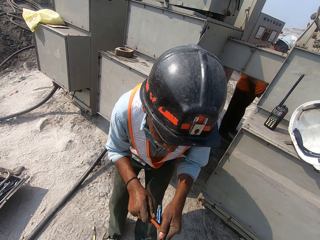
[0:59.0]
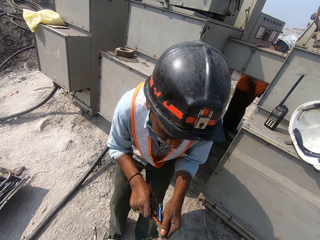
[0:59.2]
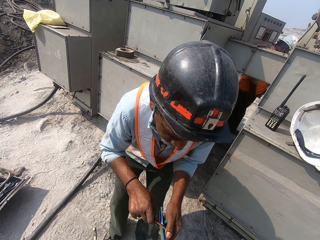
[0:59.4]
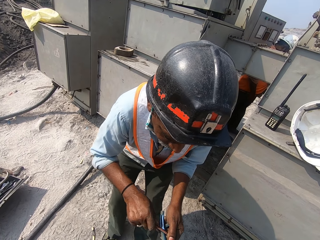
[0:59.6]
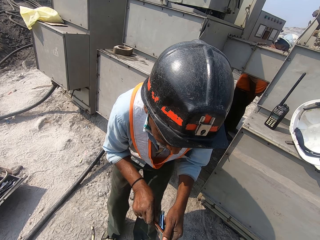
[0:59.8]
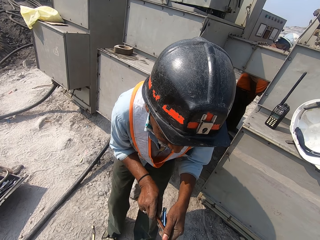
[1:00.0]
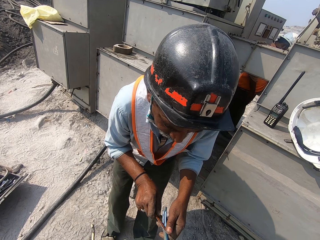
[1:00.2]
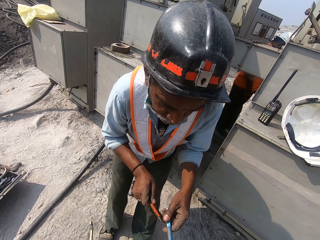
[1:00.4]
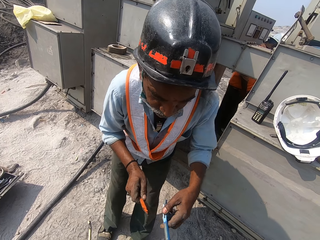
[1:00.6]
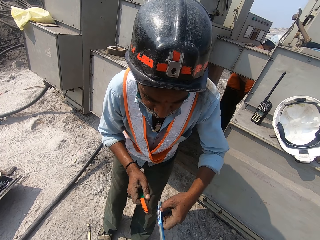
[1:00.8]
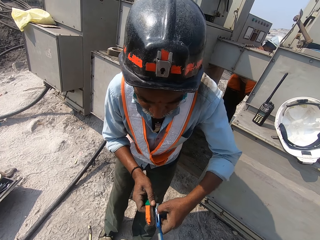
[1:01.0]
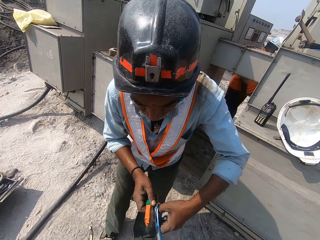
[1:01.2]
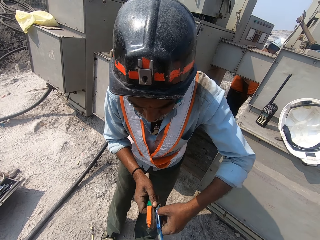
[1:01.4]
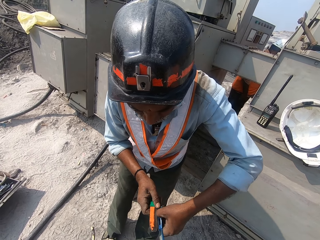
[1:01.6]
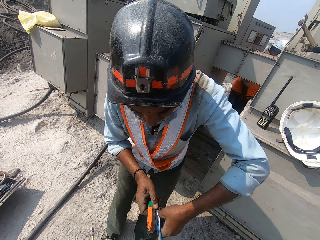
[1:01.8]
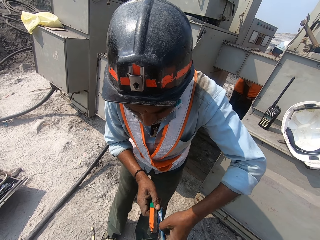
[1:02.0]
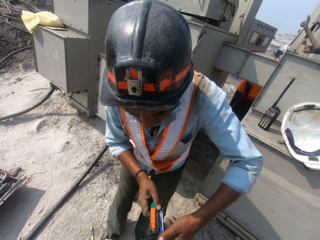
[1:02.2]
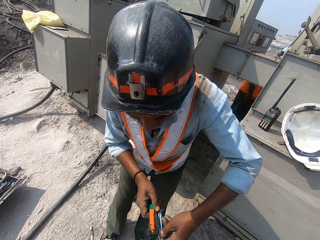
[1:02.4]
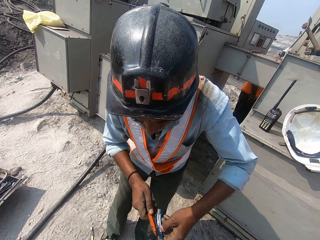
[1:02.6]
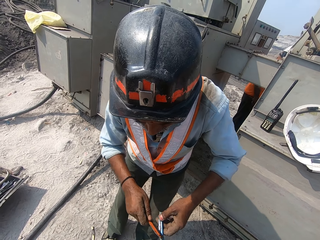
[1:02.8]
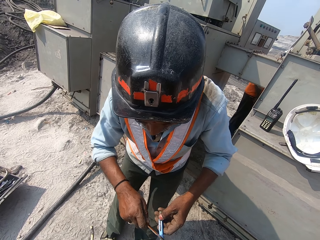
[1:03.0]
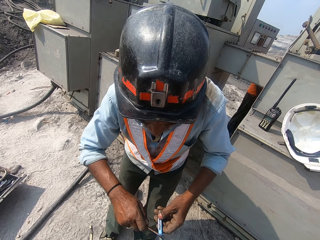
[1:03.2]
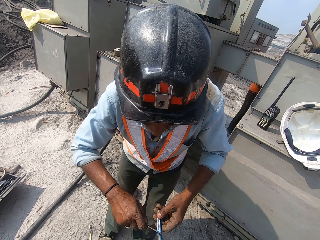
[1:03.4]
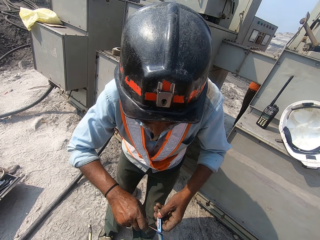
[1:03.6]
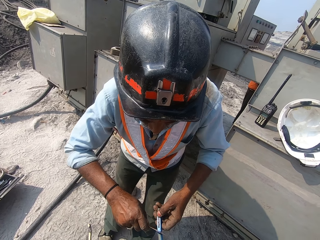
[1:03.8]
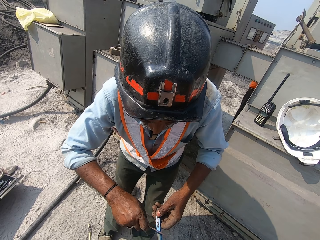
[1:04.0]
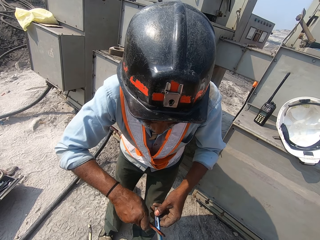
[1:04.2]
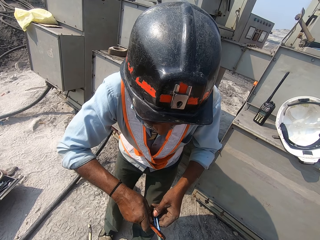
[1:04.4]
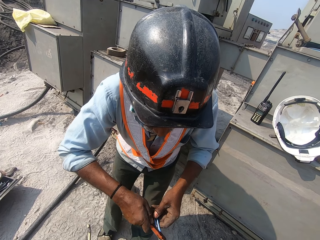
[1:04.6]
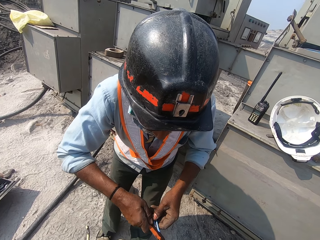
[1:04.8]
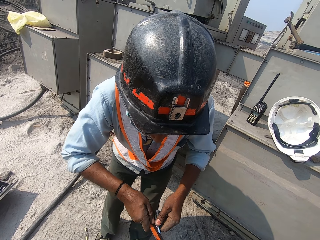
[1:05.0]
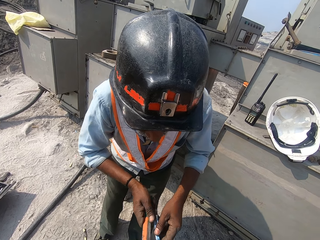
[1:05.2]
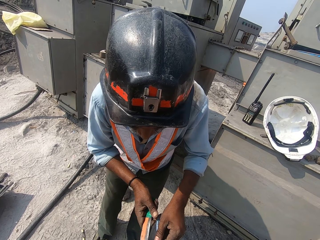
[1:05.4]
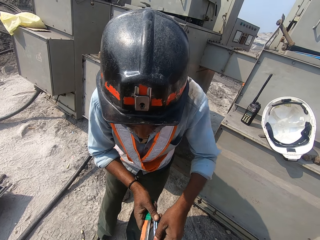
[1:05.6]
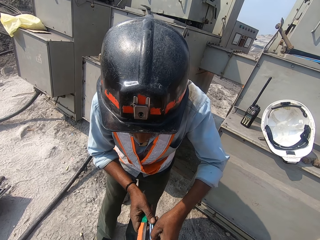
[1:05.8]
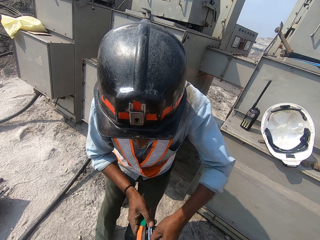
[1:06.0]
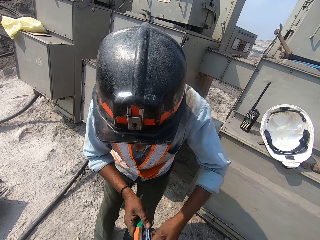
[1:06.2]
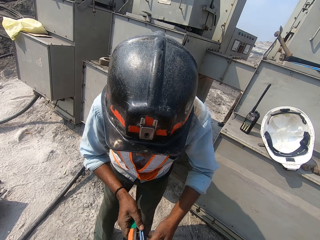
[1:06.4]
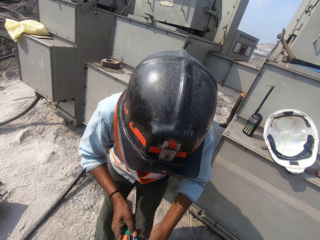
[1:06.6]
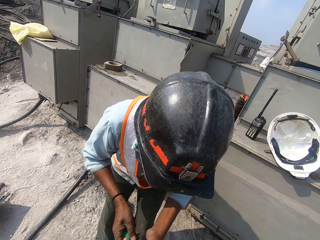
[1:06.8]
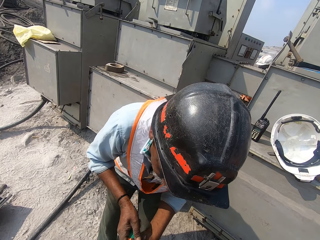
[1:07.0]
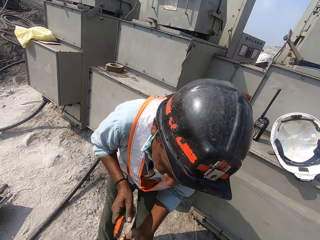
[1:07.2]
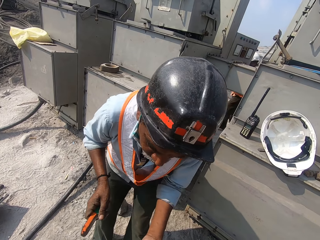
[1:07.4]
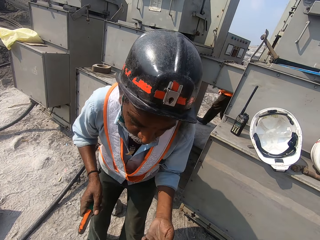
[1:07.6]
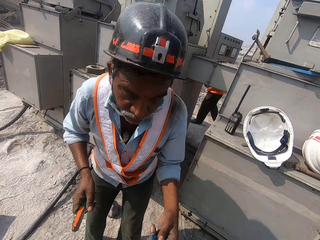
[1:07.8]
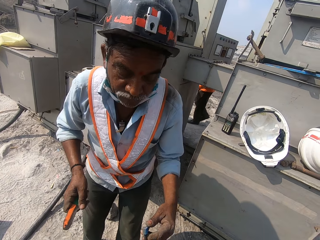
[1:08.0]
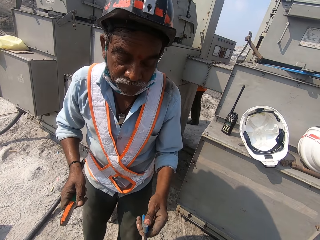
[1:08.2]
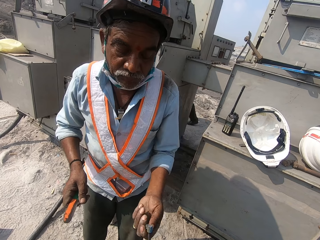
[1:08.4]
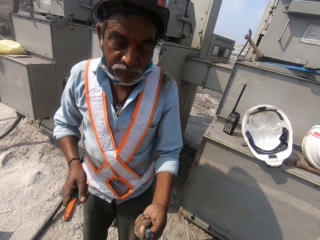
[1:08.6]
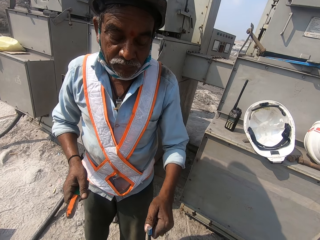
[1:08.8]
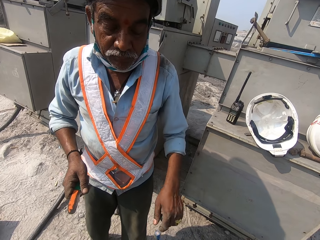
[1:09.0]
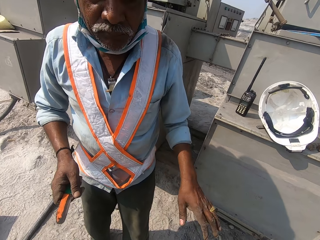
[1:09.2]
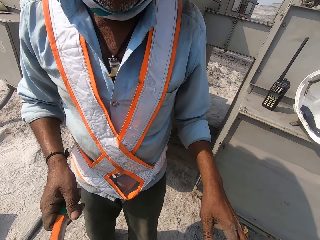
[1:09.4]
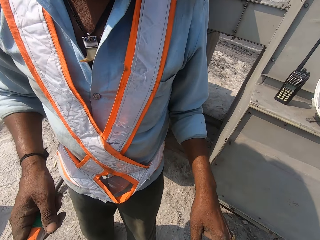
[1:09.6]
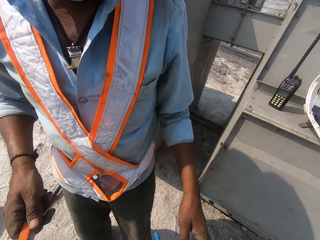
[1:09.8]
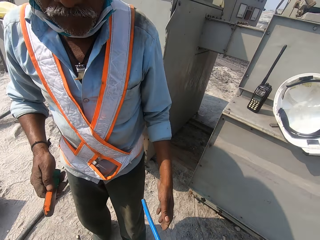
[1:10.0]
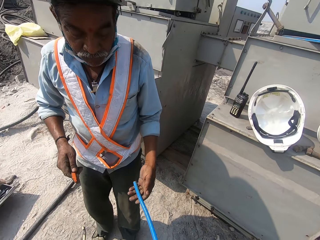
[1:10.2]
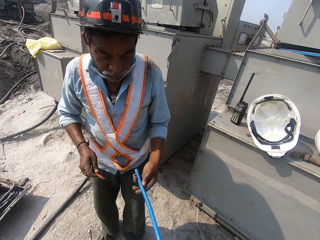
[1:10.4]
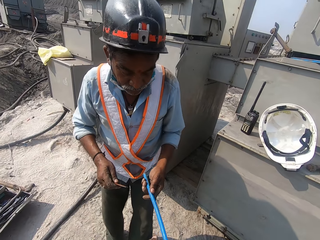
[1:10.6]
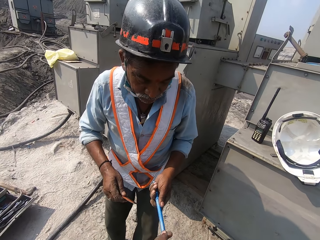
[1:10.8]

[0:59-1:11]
The camera wearer holds a wire.

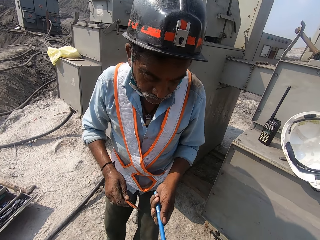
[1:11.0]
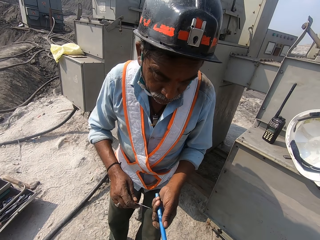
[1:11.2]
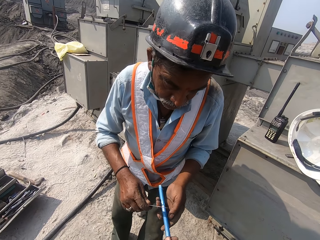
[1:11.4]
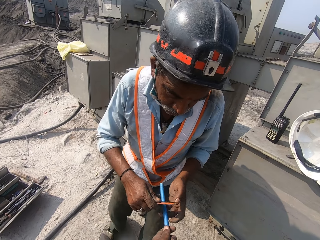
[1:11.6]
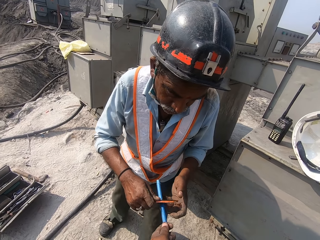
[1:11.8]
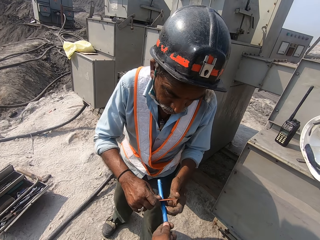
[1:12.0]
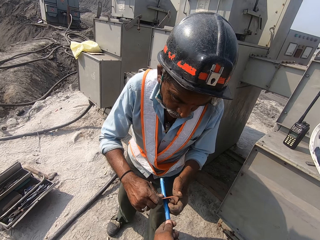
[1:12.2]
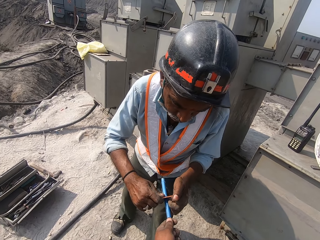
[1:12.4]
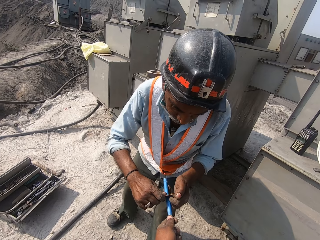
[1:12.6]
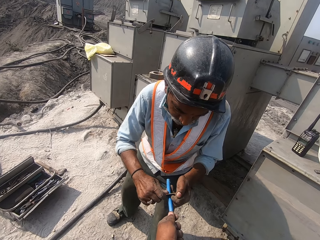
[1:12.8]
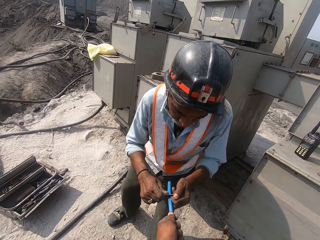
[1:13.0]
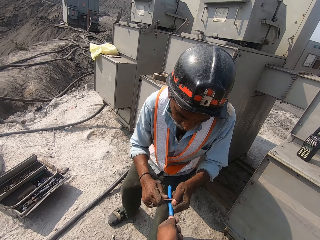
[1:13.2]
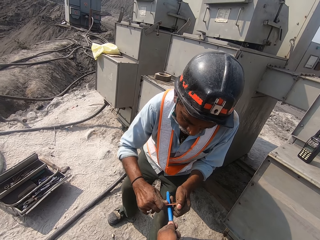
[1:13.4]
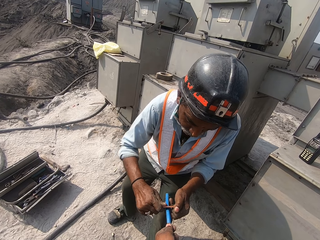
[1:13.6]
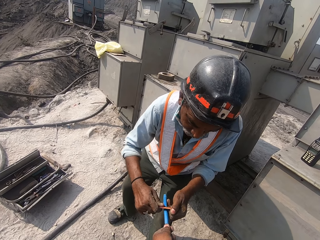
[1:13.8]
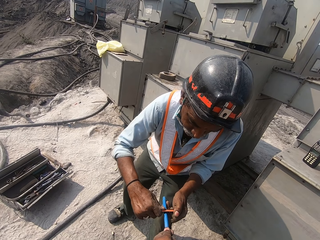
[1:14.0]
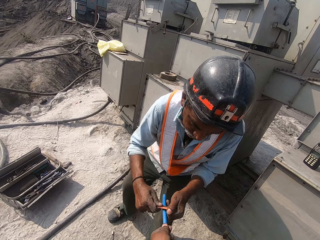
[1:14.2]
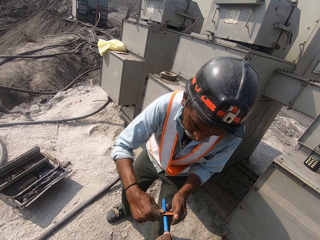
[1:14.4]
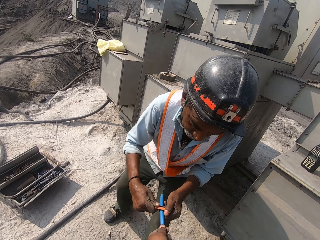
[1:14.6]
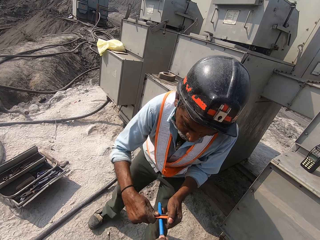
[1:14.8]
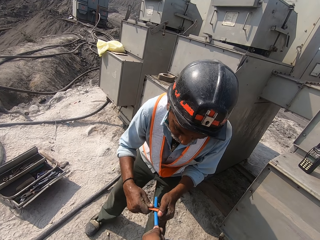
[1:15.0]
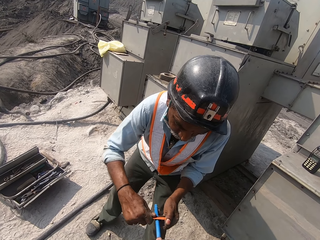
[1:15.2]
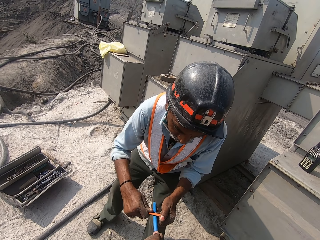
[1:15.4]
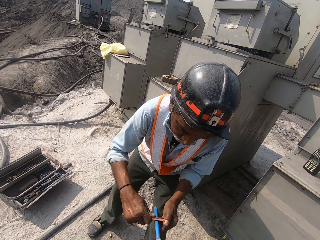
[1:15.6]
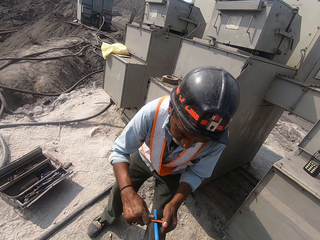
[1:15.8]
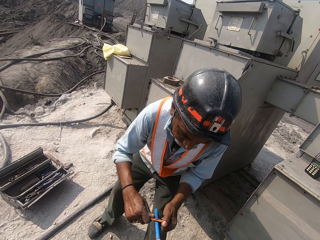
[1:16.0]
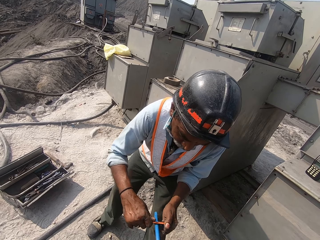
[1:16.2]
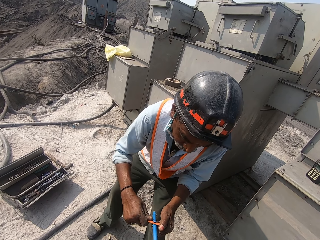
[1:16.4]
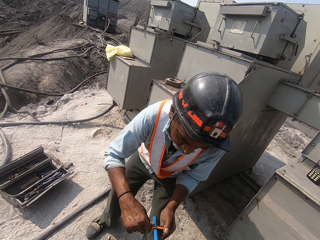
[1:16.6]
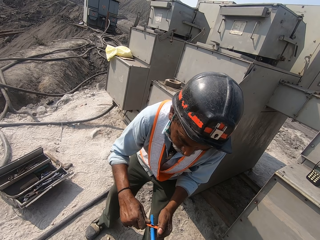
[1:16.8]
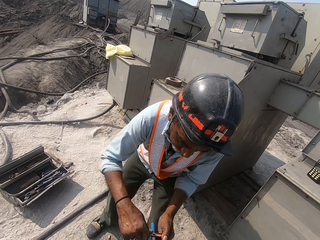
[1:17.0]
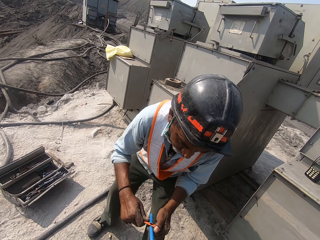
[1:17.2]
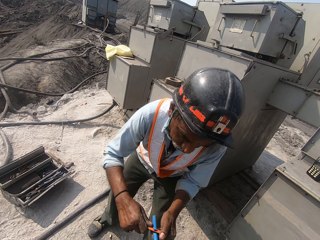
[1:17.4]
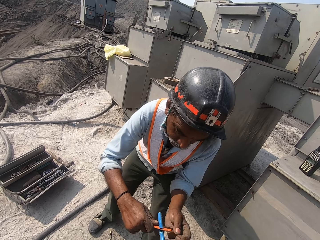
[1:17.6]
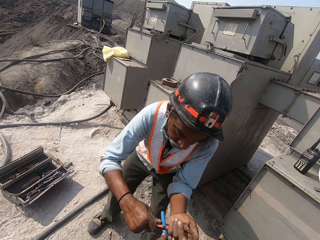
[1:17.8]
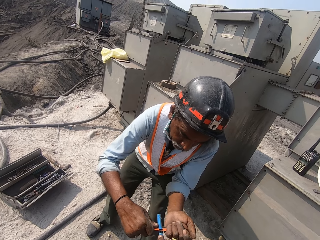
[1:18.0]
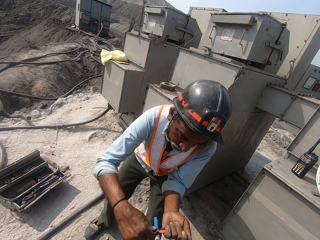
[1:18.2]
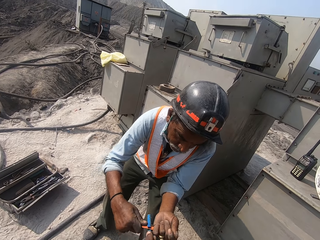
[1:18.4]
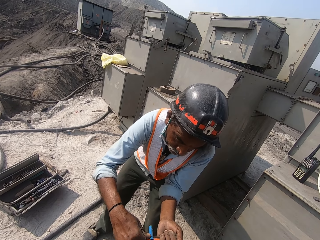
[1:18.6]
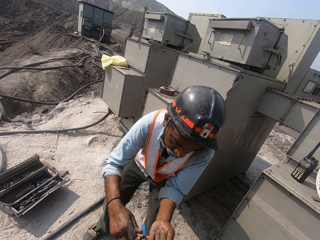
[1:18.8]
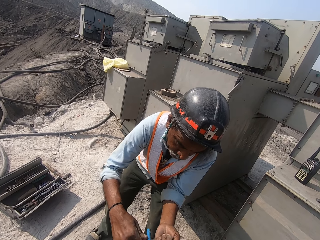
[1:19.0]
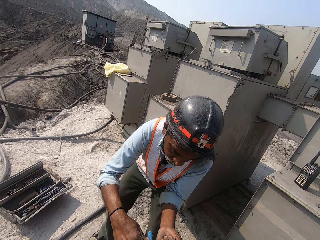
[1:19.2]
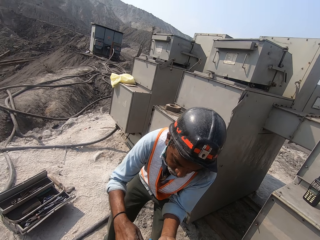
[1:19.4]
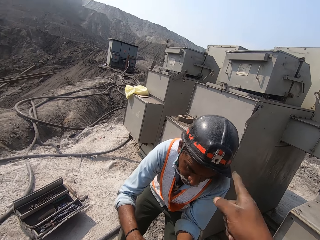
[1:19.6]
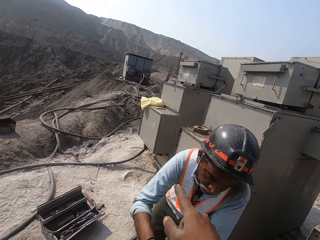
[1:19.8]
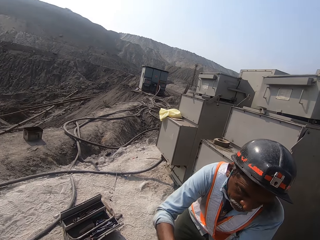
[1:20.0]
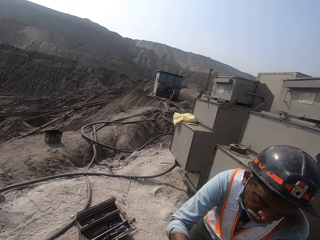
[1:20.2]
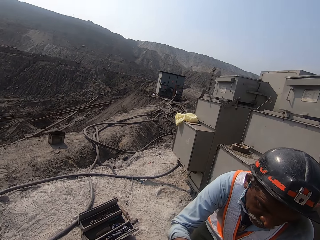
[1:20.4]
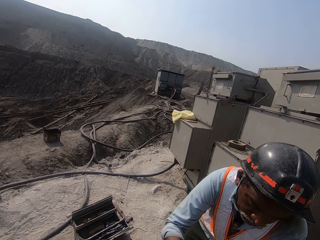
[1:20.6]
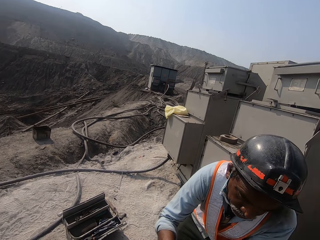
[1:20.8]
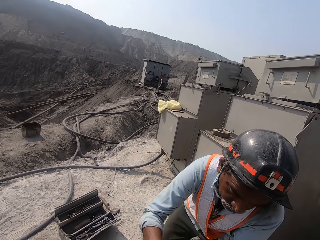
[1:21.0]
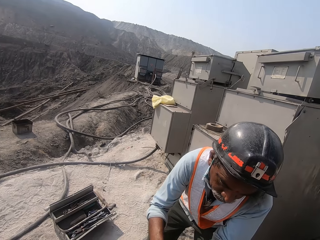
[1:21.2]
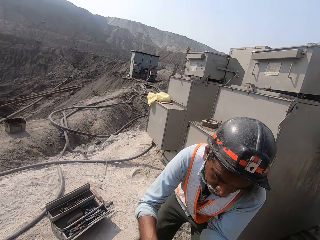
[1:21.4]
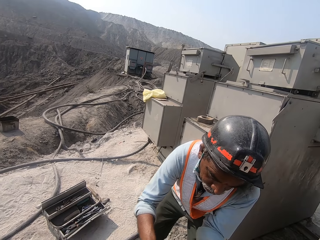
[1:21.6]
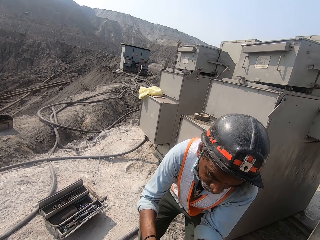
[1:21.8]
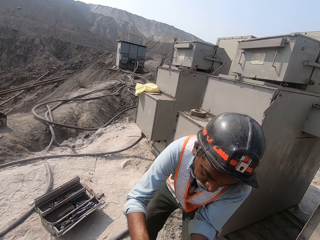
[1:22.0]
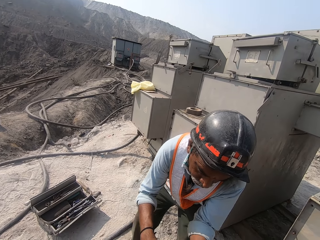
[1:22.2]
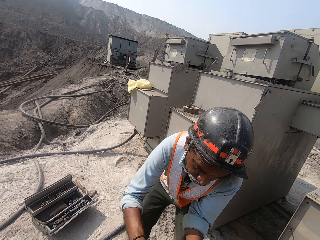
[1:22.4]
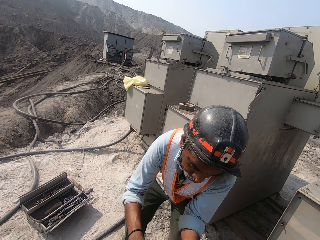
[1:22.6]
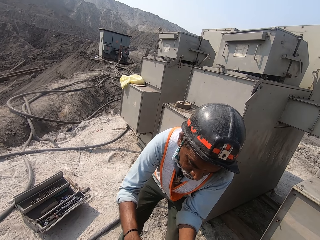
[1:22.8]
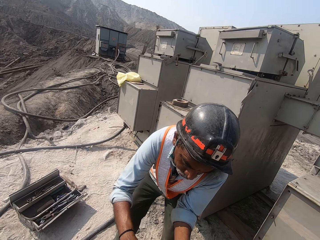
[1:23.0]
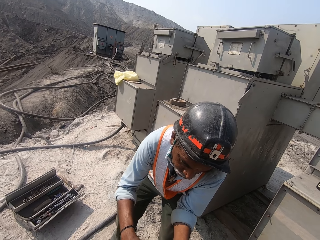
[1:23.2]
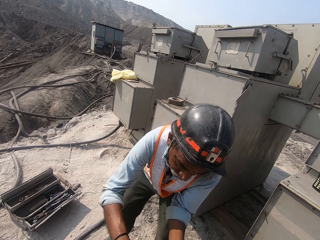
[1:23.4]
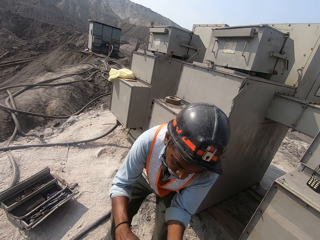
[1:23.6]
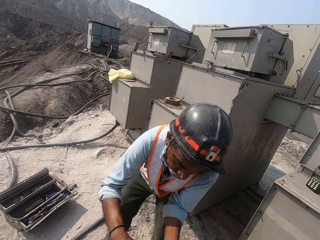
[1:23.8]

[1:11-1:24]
The camera wearer pulls a wire. They point with a finger.
